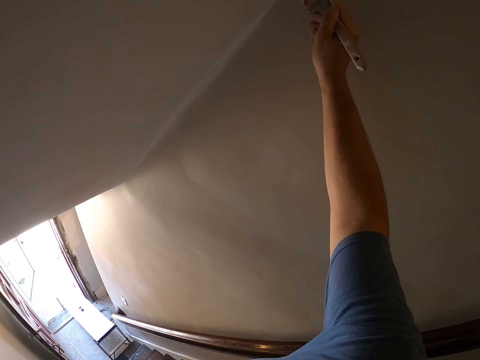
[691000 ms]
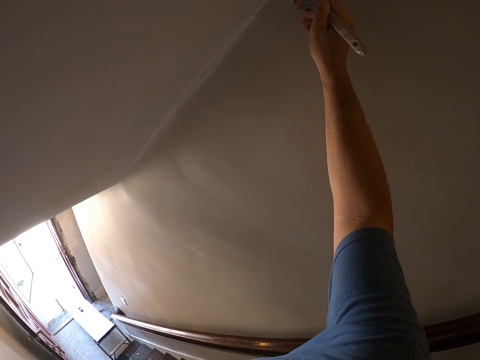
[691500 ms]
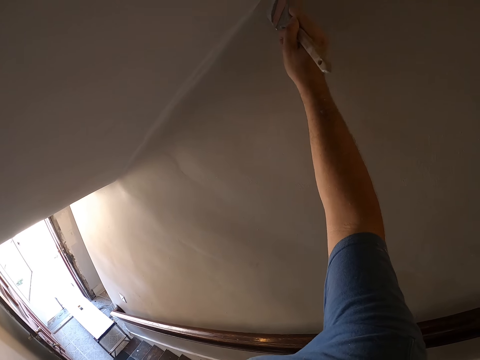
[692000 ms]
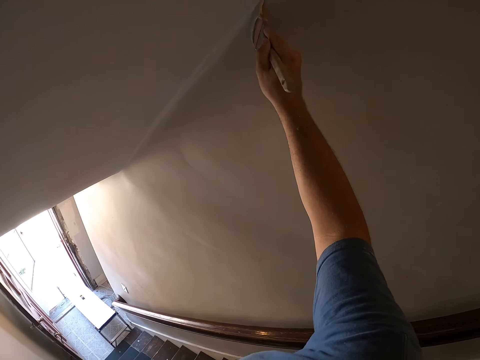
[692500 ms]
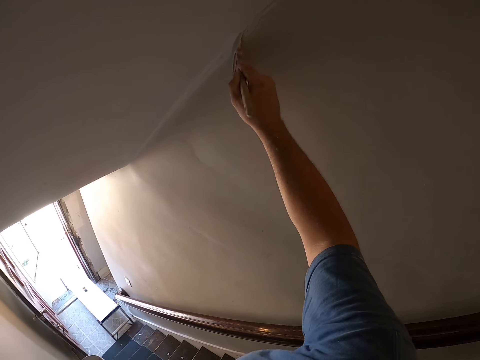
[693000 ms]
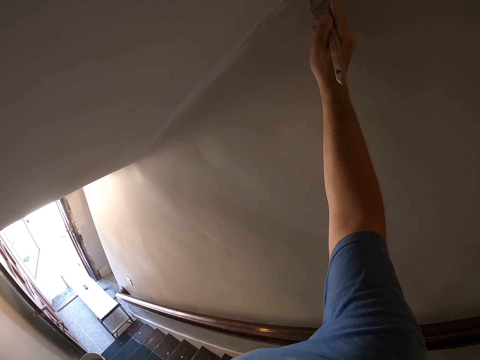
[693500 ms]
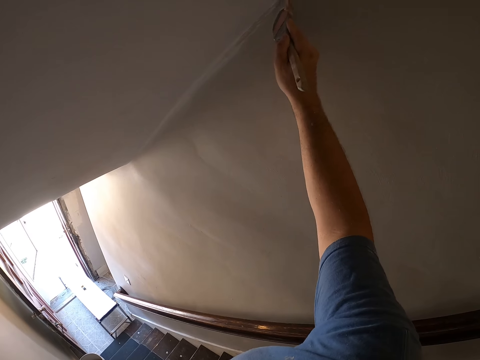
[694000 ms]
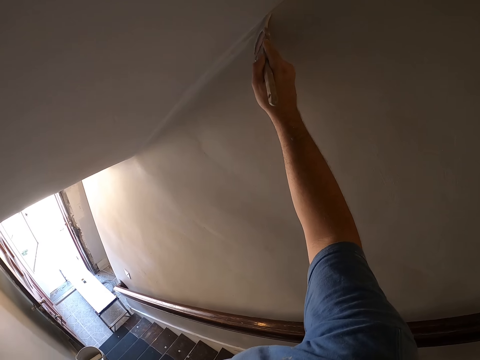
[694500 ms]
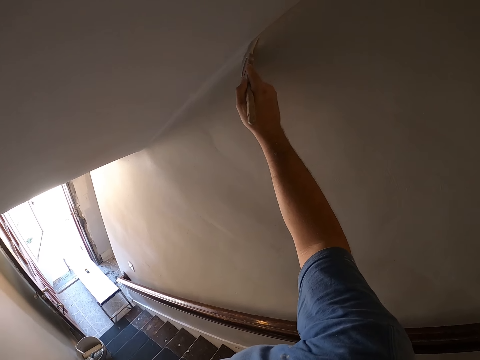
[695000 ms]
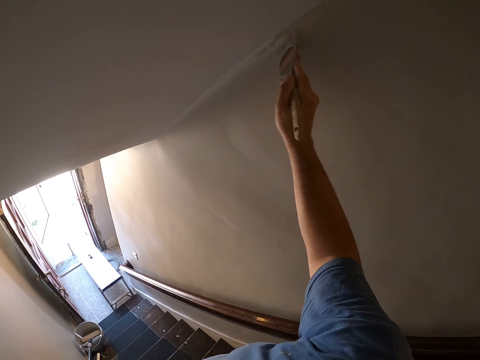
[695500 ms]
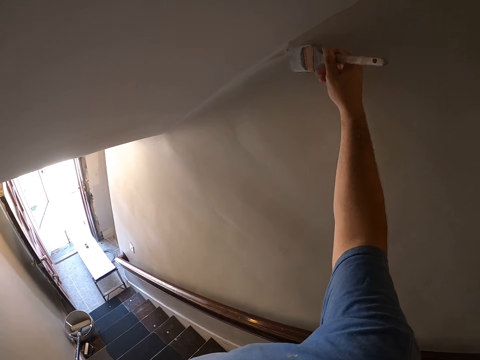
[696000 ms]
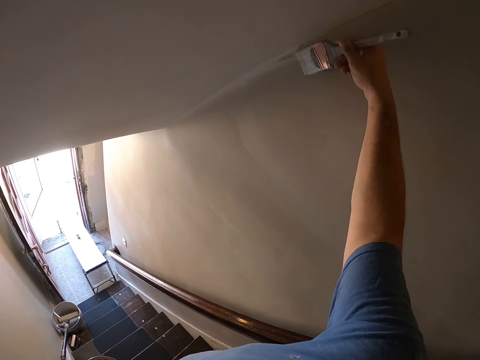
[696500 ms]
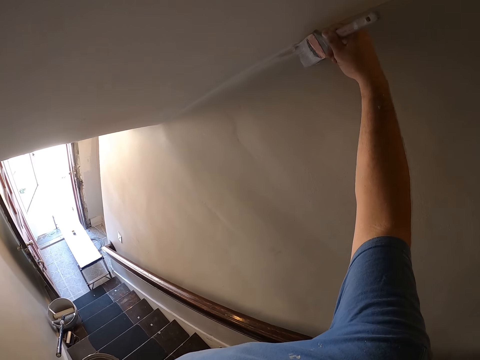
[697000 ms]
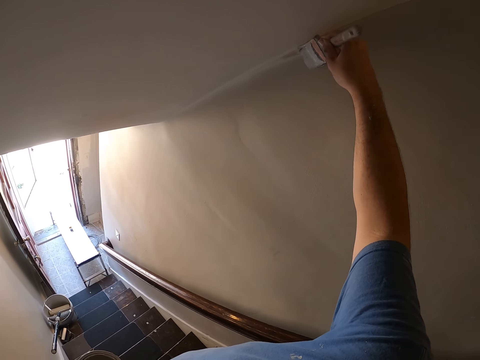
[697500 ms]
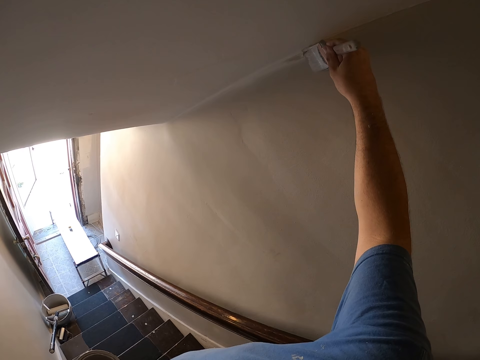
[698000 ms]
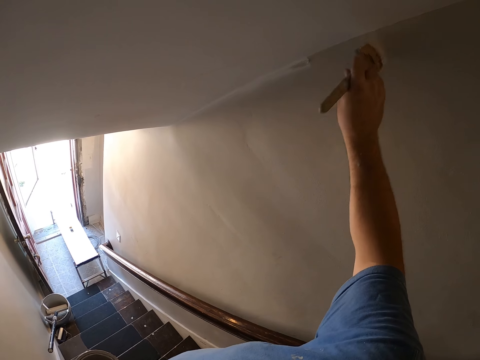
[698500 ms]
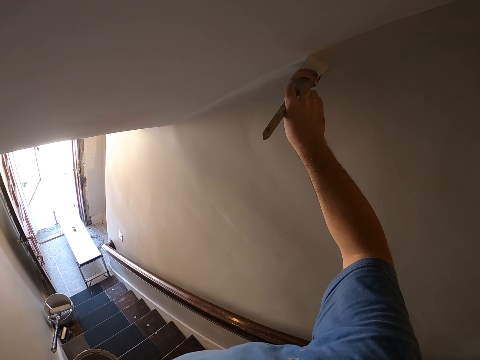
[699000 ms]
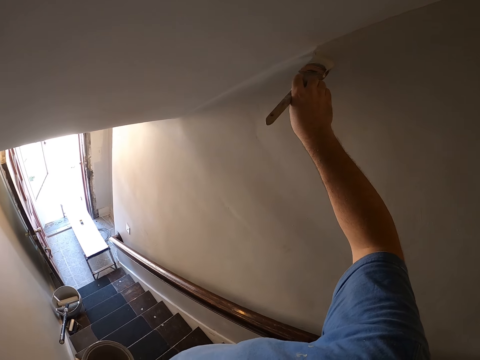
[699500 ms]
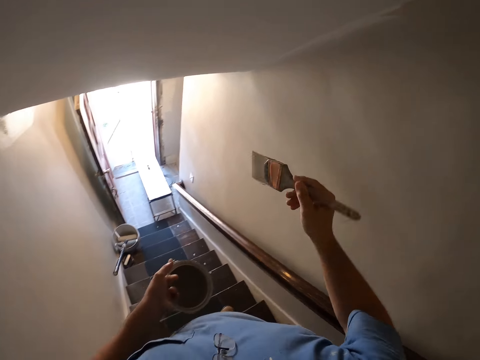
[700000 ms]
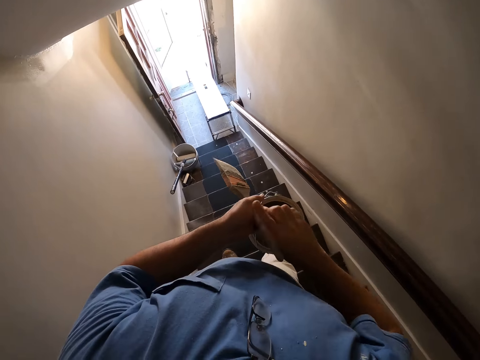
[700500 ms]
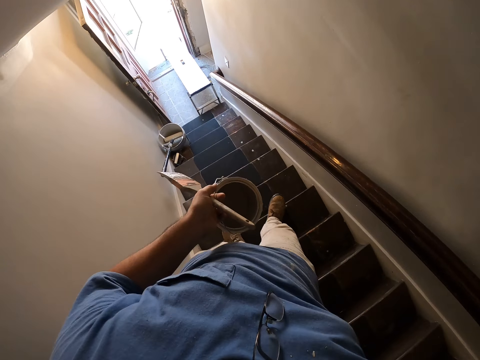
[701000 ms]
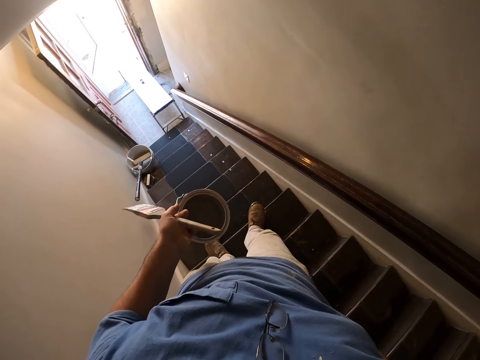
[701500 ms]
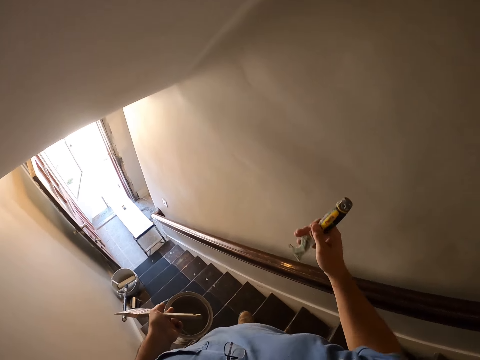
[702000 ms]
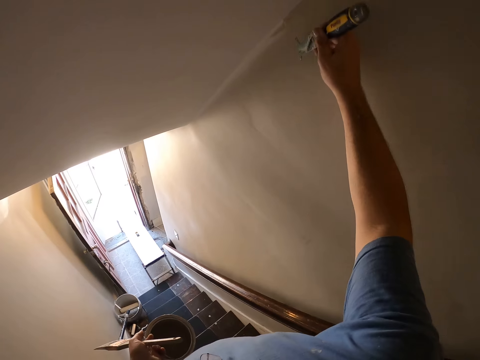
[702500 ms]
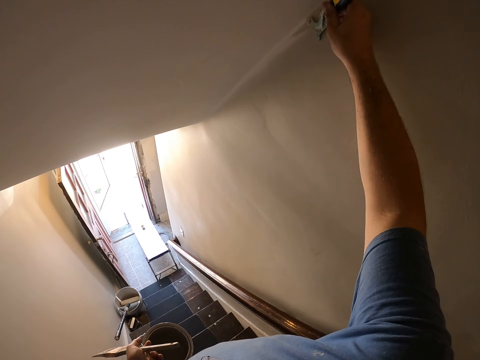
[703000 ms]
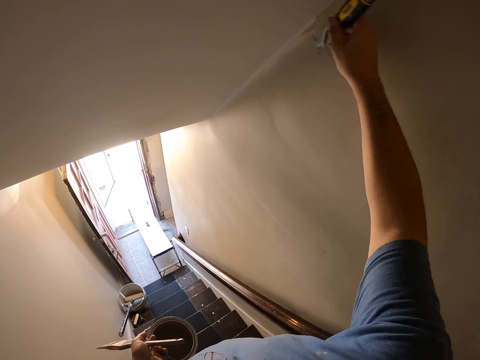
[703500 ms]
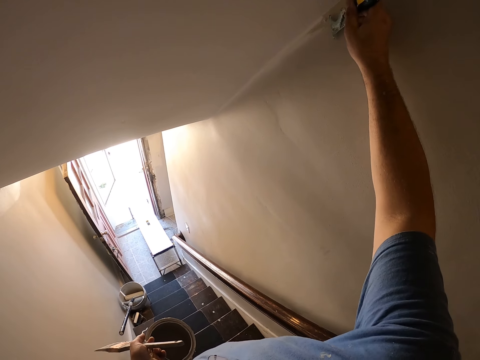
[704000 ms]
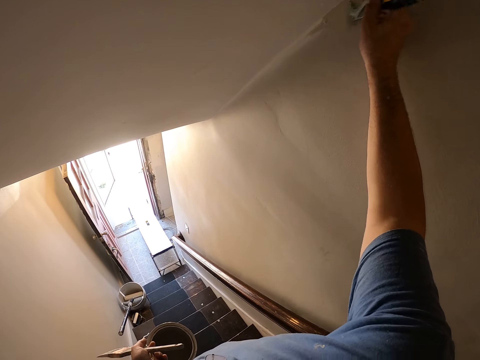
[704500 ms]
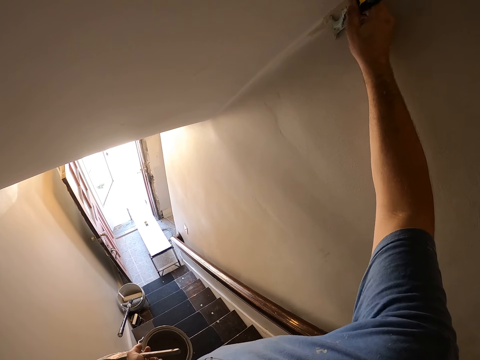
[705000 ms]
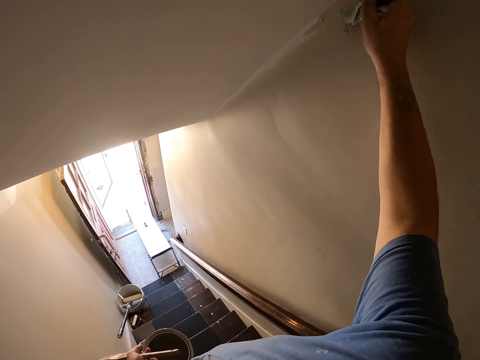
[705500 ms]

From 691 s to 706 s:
The camera wearer stops painting the wall. He passes the paint brush from his right hand to his left hand. He removes a wall scraper or paint scraper from his back pocket. He removes a bump from the wall using the paint scraper.

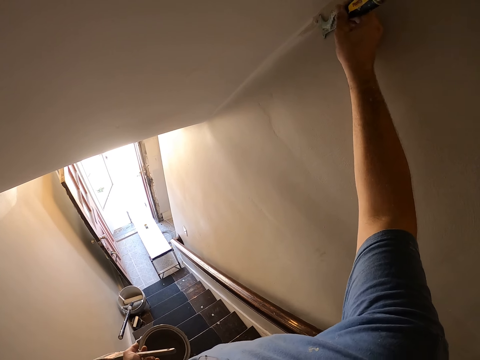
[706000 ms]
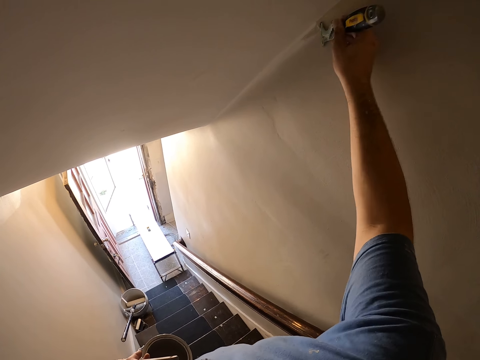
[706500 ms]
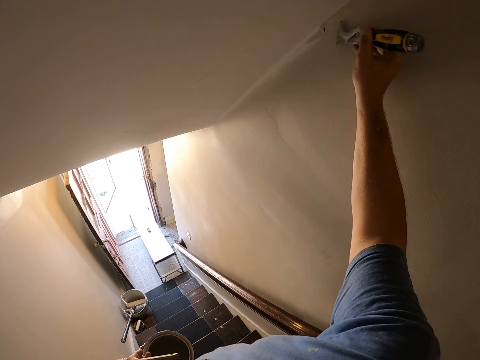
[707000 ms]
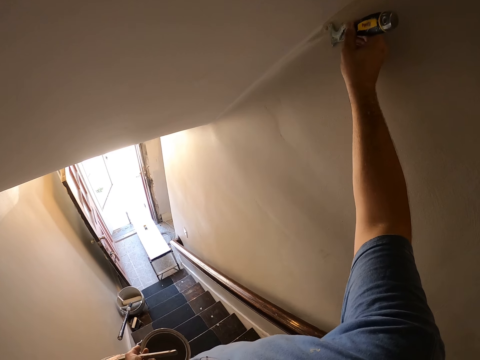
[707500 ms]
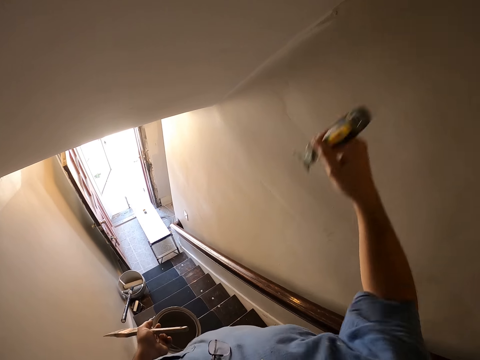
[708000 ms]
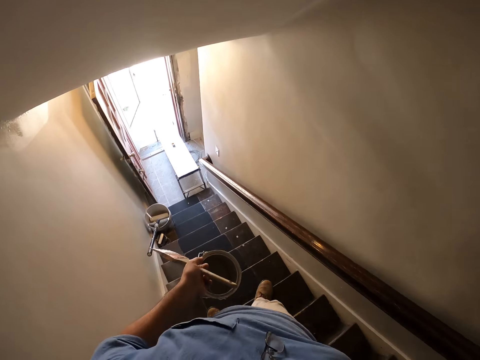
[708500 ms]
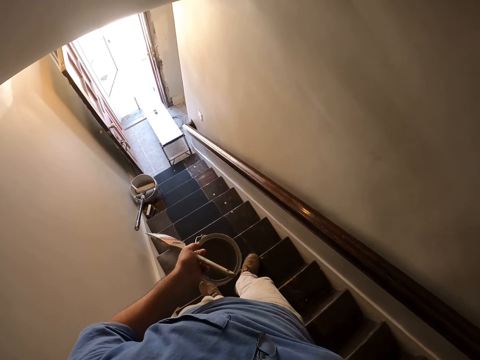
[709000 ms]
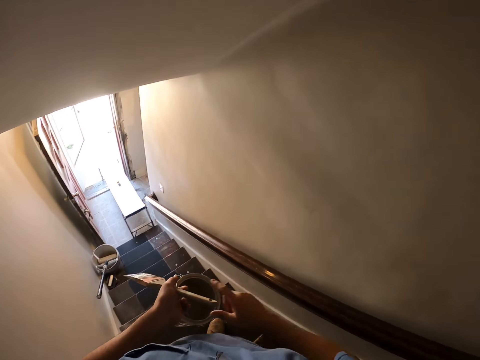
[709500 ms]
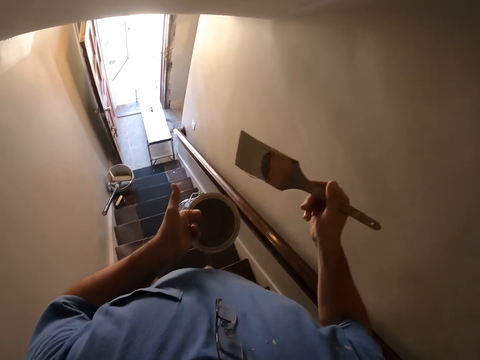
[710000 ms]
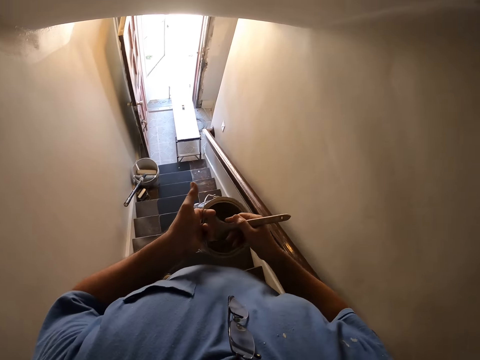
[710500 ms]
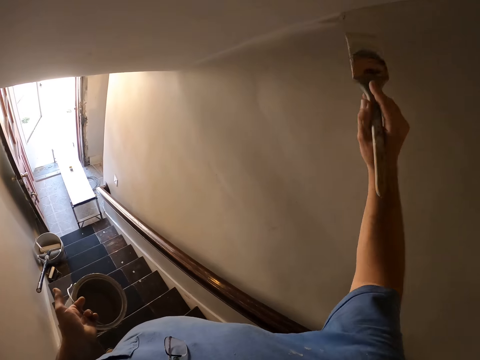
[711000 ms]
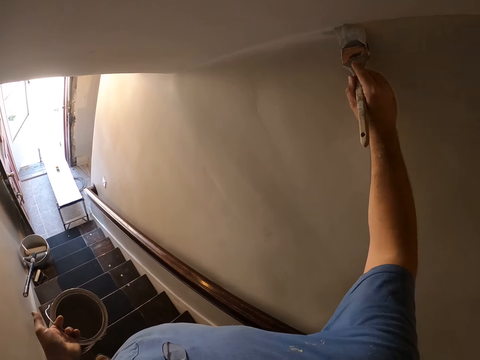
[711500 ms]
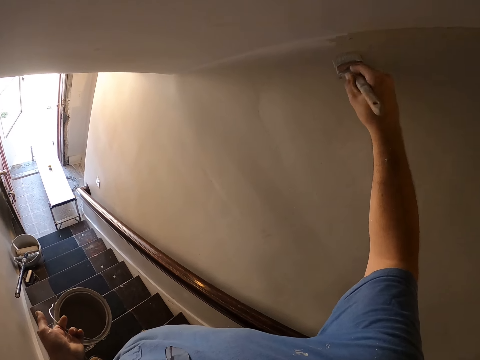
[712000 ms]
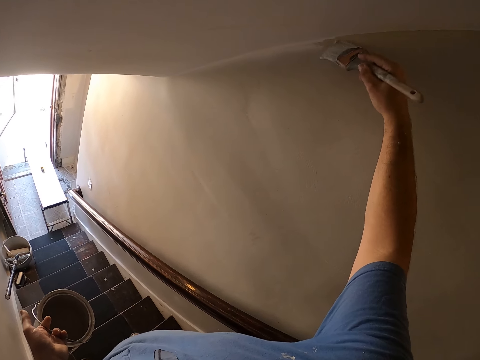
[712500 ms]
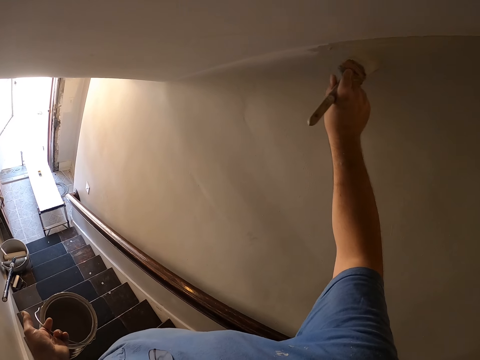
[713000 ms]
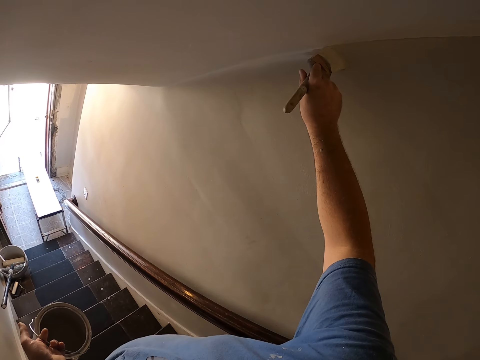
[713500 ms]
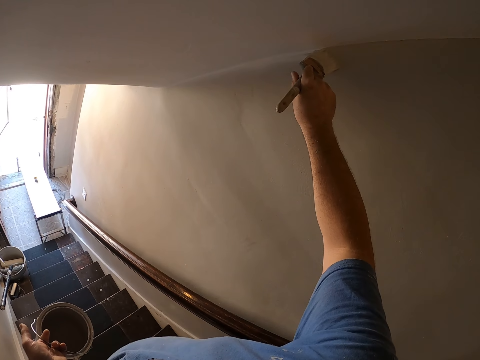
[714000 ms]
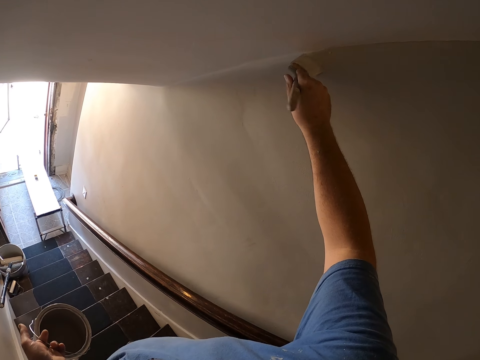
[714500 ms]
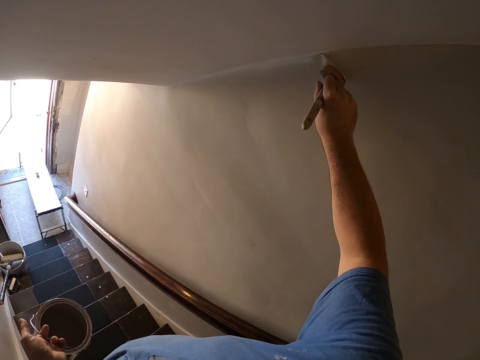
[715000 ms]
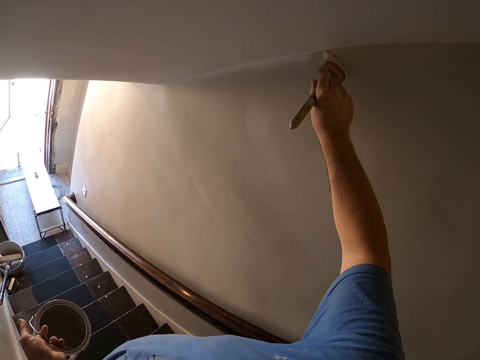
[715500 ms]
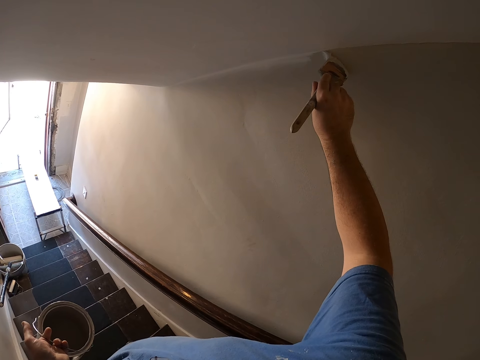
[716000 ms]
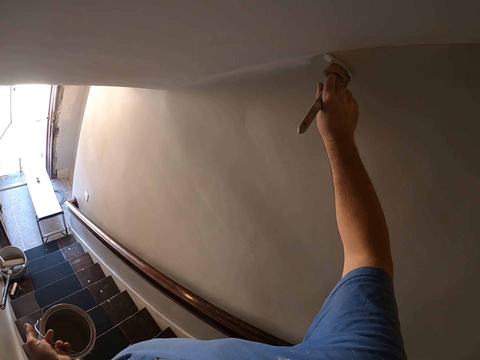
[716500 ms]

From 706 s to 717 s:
The camera wearer stops scraping the wall with the wall scraper. He keeps the wall scraper back in his back pocket. He takes the paint brush from his left hand with his right hand. He takes some paint from the paint can with the paint brush. He paints the wall with the paint brush.
